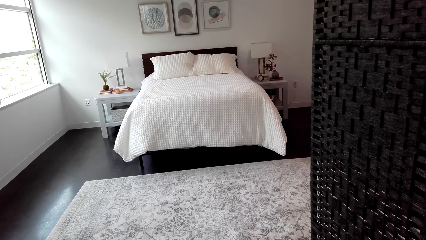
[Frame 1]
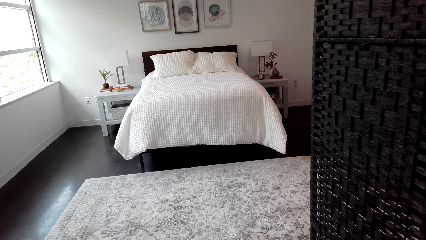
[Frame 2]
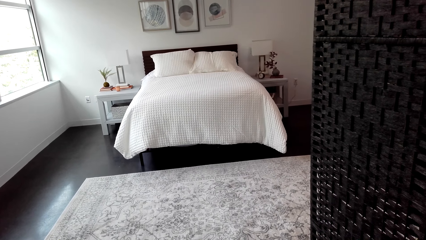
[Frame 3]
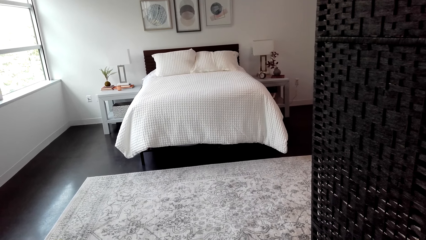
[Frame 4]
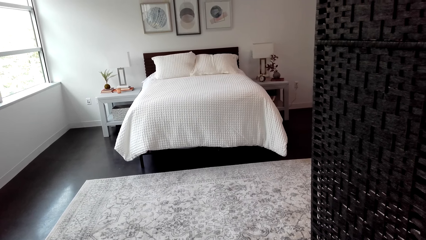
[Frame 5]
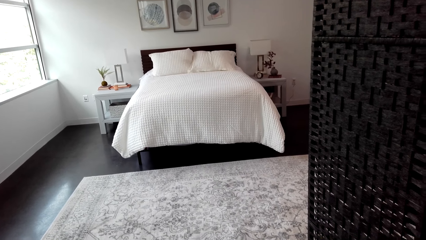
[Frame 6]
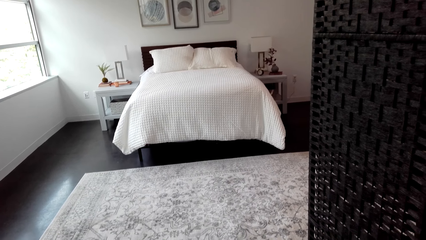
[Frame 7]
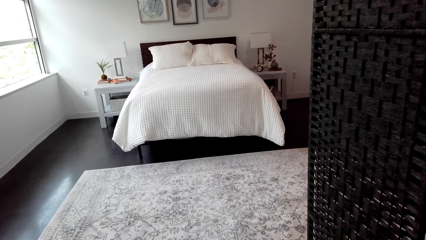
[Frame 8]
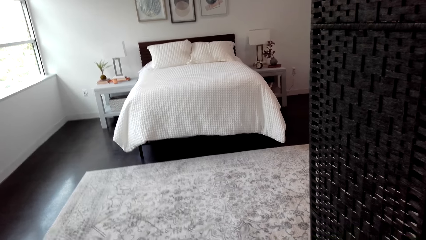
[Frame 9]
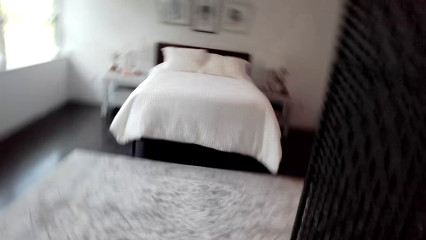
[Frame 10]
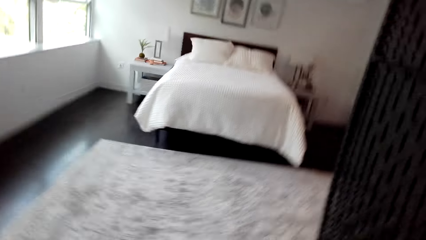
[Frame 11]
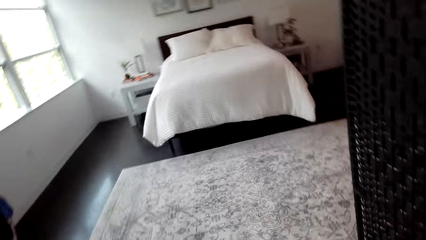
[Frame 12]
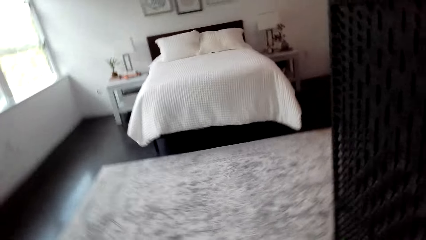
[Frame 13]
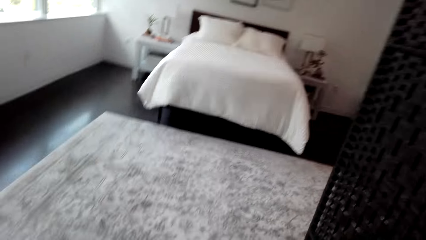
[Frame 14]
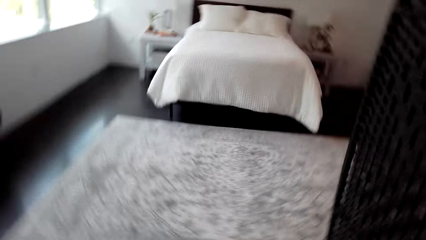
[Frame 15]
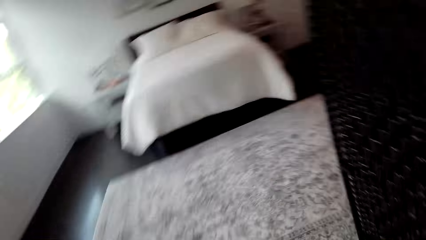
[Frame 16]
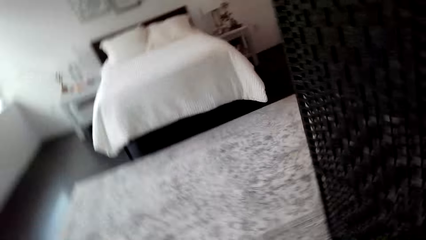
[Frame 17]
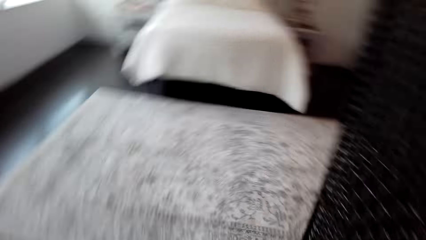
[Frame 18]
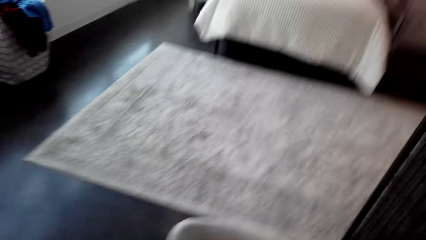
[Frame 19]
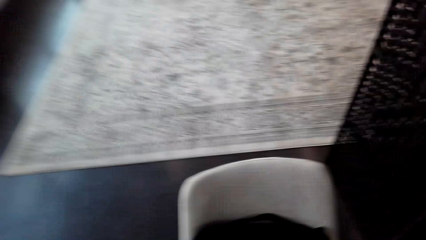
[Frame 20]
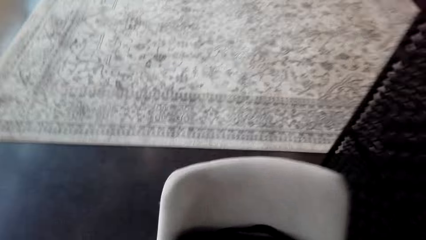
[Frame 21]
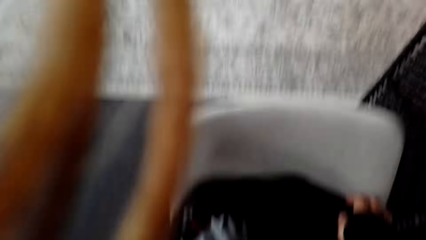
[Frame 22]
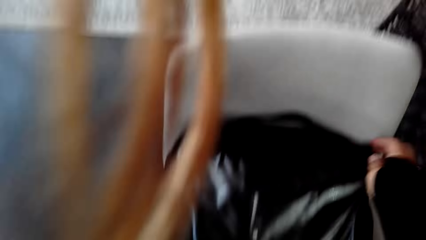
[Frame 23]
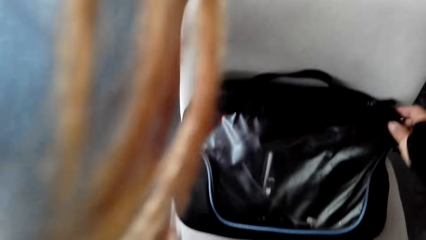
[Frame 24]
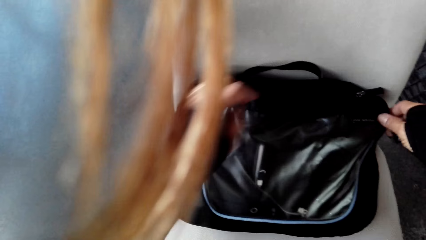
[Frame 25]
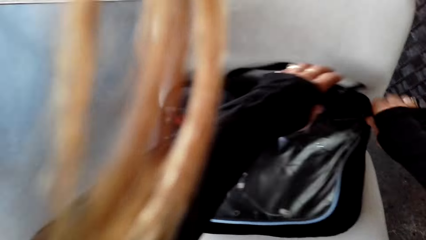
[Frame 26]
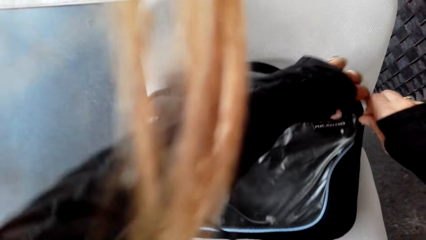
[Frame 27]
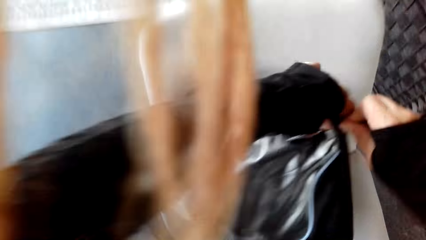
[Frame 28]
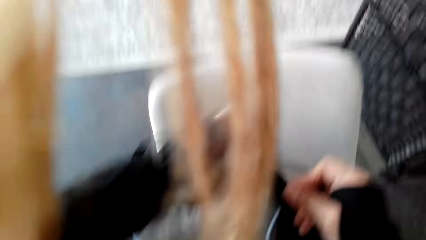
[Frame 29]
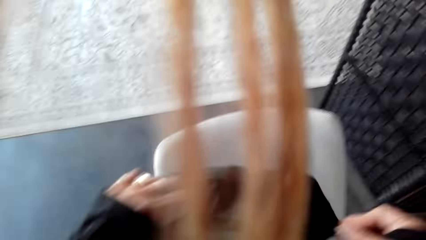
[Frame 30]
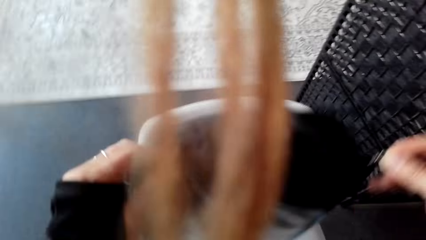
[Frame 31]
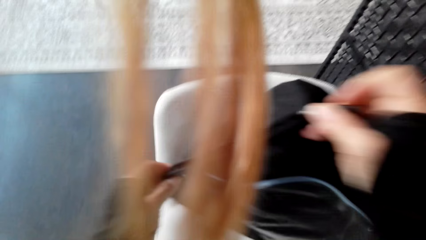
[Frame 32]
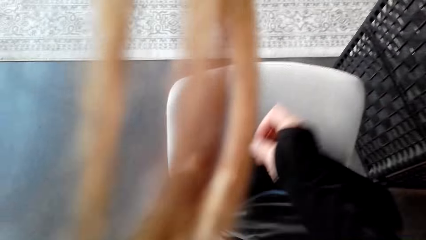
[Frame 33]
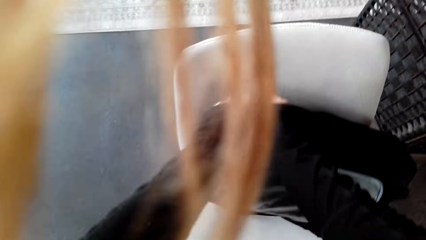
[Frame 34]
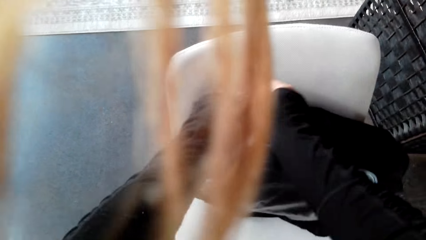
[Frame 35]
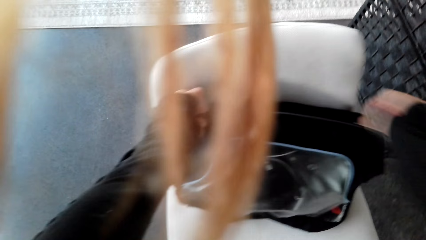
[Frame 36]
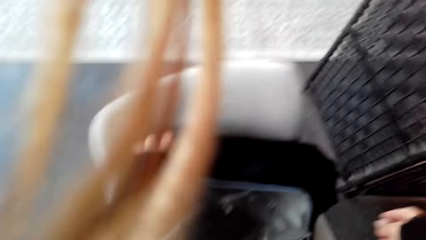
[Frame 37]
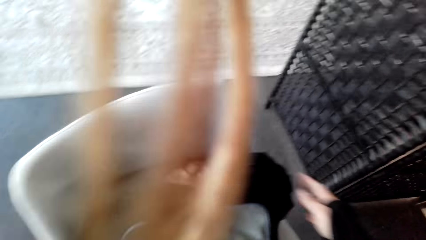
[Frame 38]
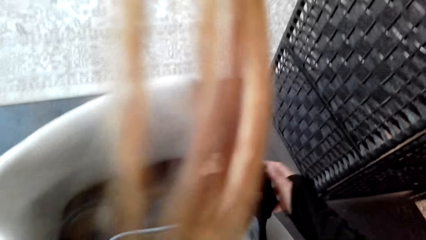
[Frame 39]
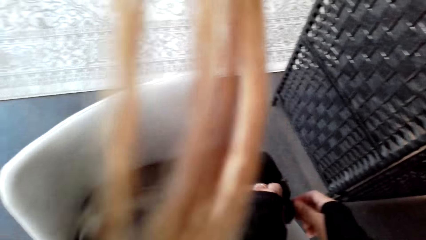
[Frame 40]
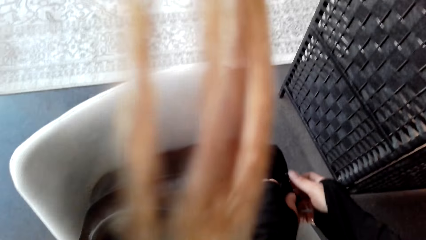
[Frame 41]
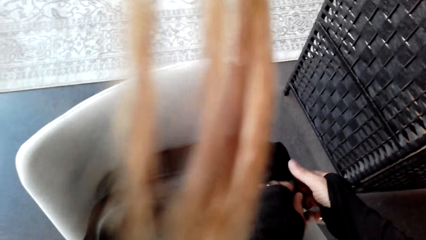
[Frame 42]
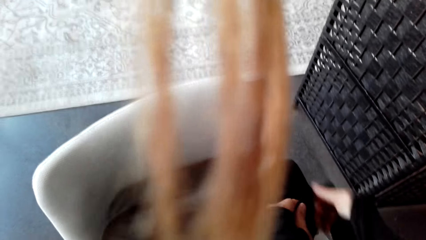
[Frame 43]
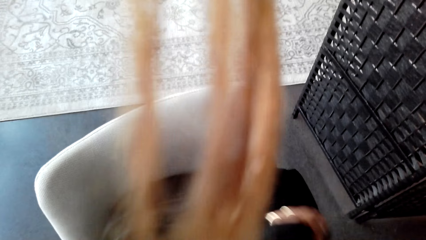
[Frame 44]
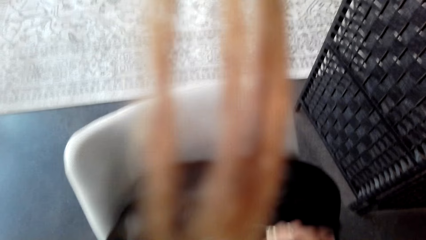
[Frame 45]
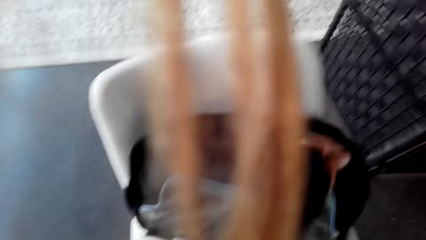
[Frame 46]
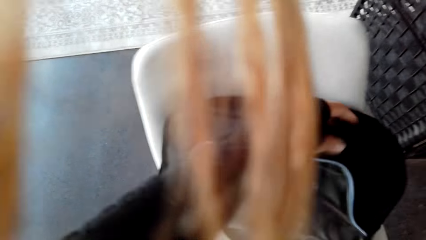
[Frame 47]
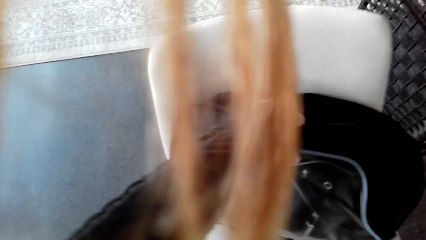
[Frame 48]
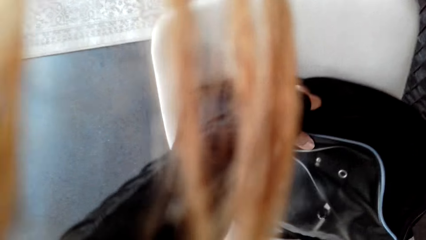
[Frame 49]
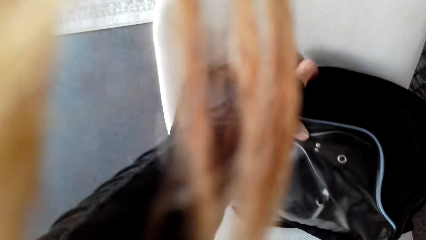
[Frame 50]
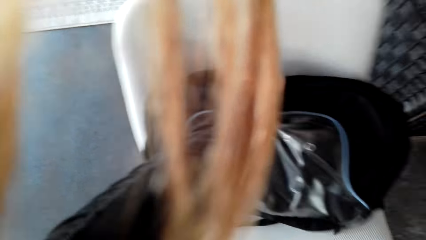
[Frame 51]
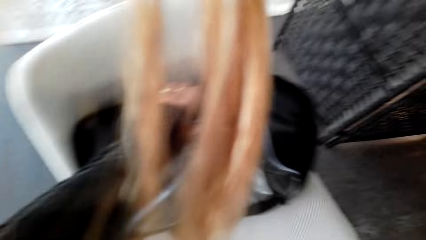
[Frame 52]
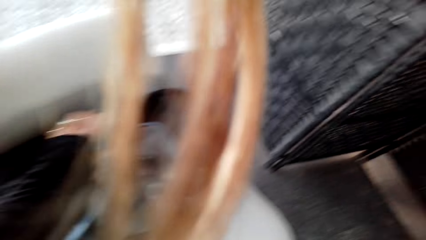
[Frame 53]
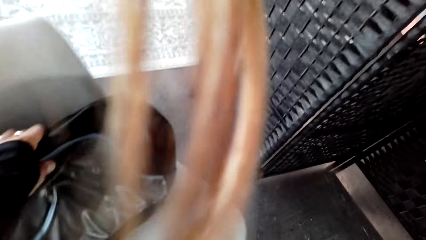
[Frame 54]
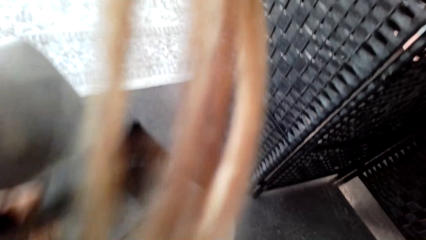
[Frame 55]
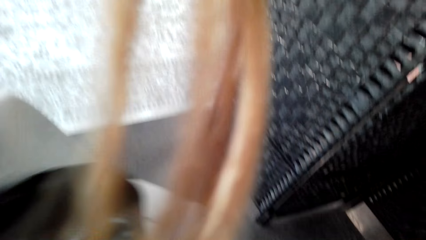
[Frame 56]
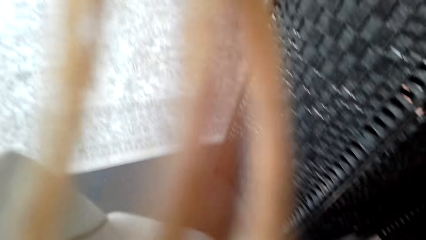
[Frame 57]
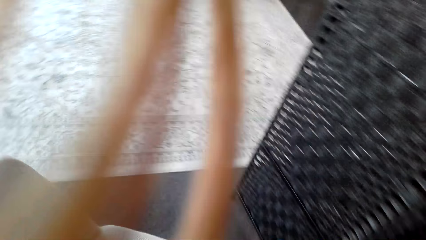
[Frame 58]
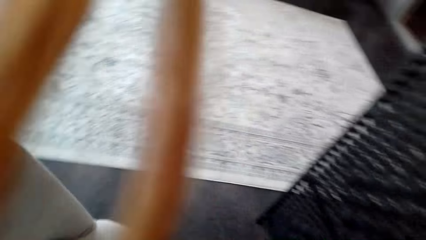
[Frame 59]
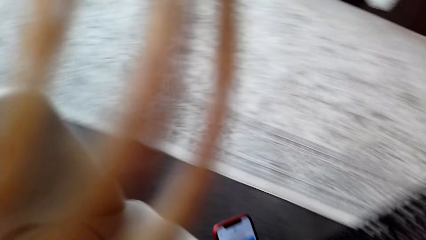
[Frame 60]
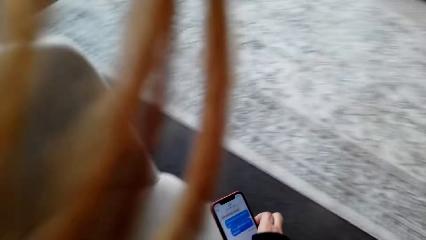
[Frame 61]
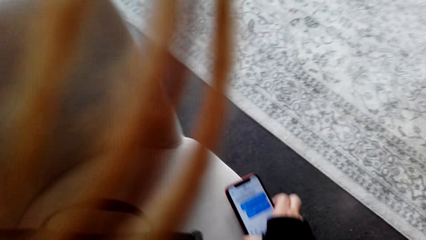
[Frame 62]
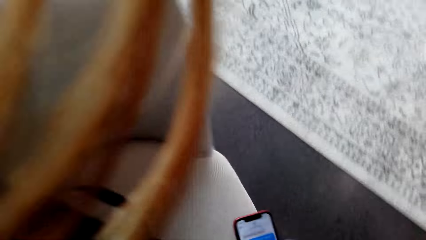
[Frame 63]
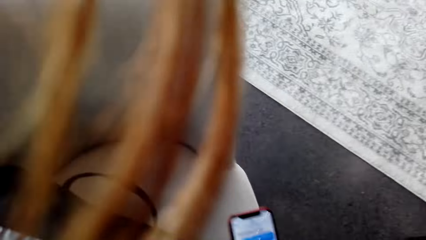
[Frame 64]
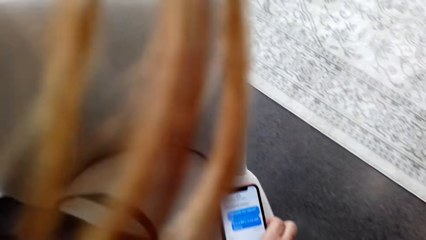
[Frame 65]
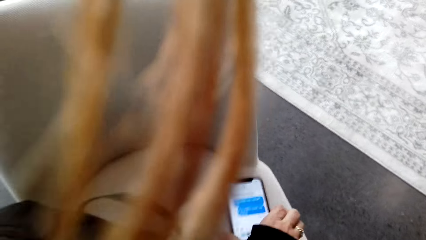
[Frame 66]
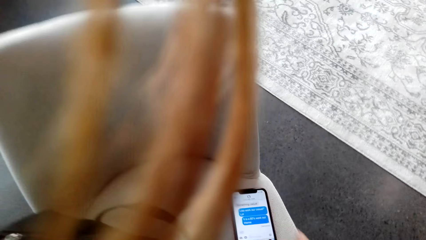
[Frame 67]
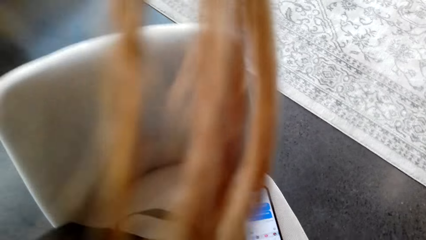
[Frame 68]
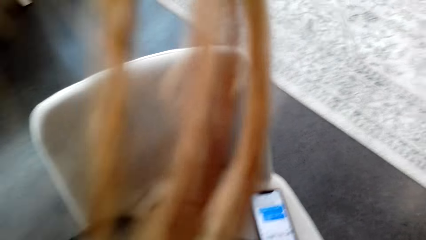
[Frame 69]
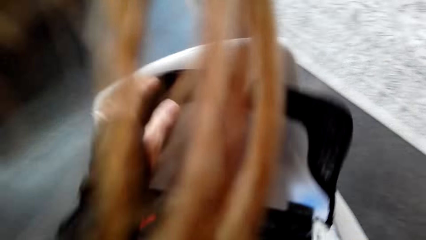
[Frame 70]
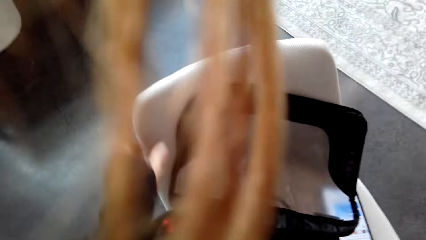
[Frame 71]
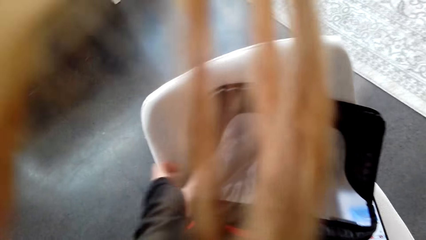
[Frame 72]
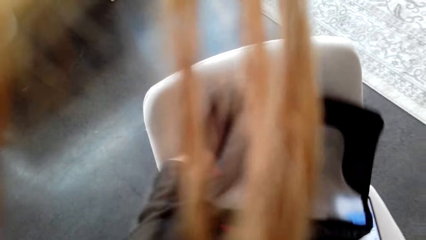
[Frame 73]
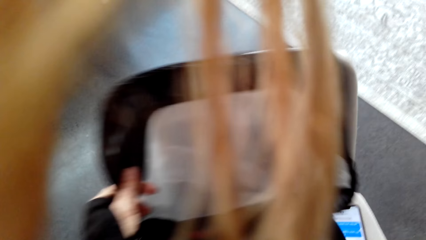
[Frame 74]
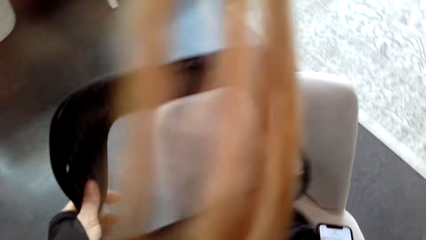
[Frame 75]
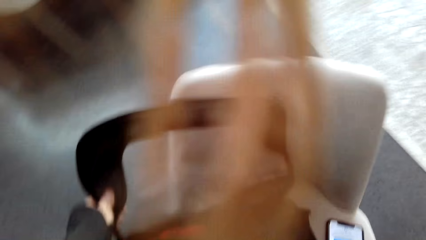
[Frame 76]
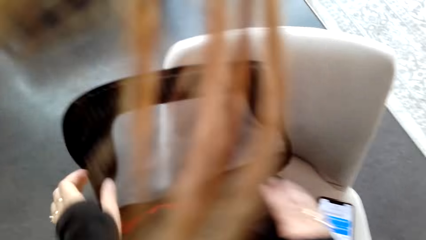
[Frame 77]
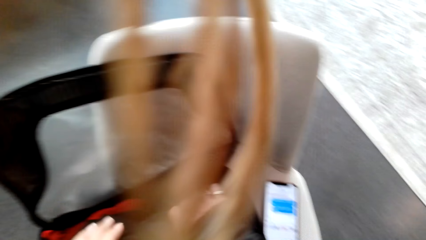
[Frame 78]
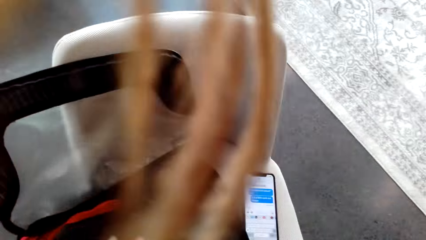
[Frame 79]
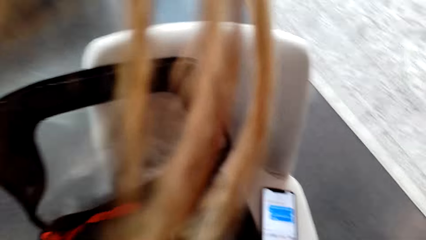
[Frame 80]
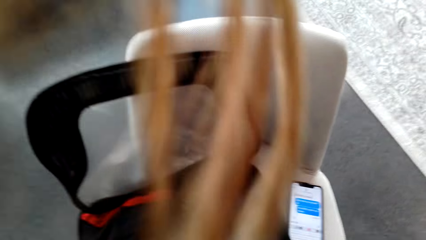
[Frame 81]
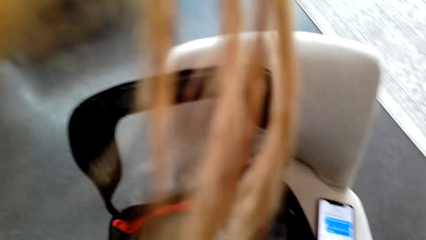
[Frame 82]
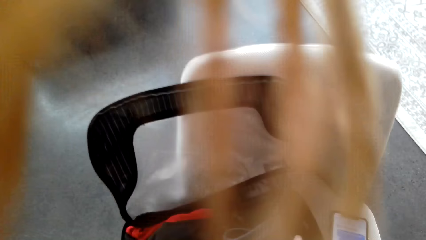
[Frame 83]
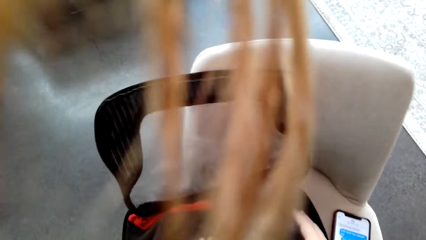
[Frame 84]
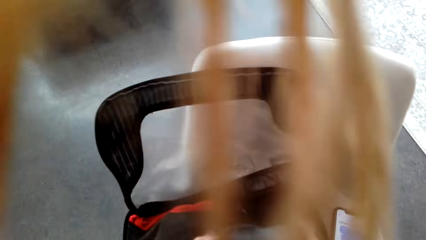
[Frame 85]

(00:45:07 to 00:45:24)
The camera wearer opens the bag. They pick up the bag. They put the phone on the chair.
